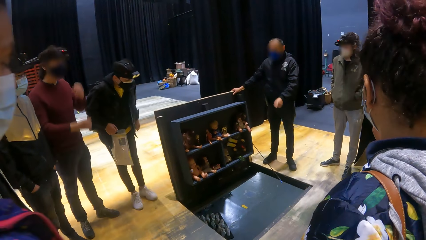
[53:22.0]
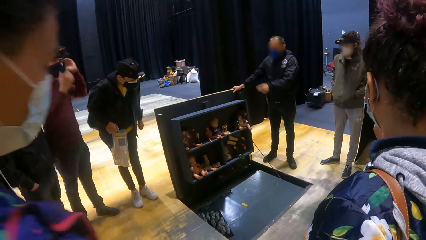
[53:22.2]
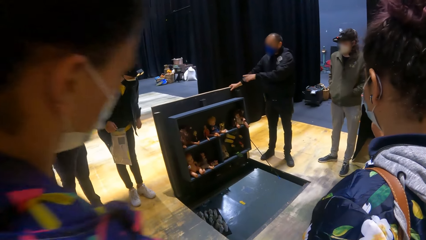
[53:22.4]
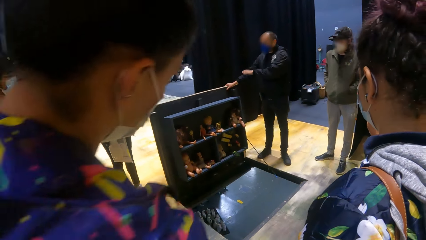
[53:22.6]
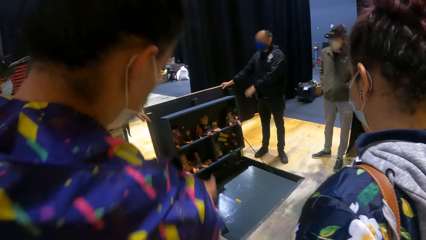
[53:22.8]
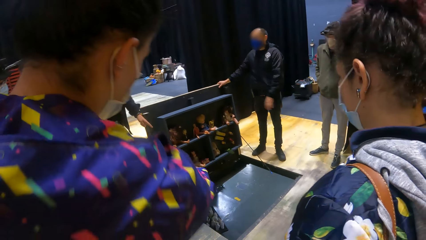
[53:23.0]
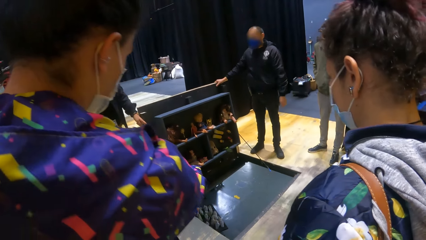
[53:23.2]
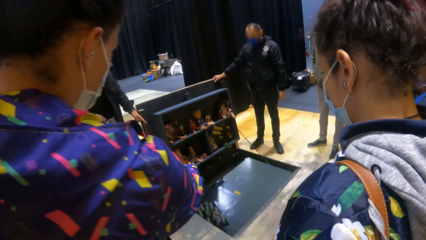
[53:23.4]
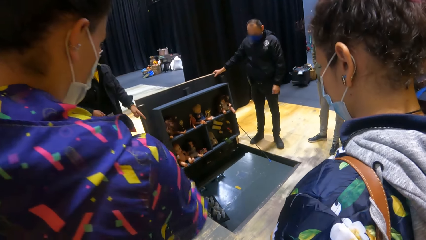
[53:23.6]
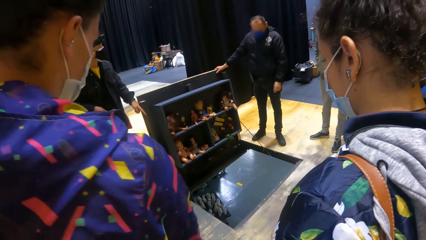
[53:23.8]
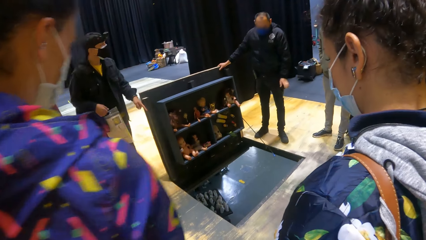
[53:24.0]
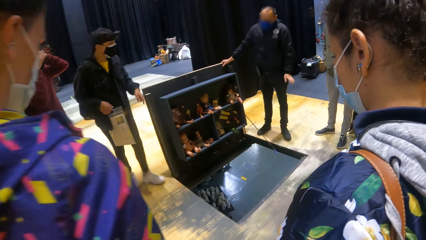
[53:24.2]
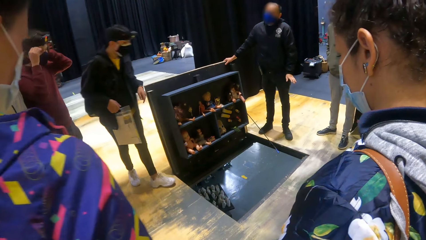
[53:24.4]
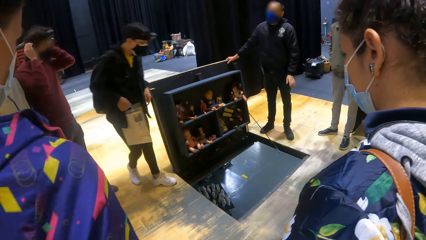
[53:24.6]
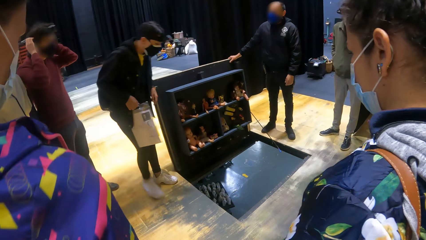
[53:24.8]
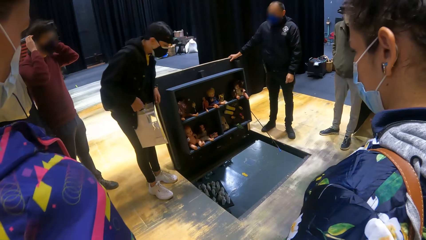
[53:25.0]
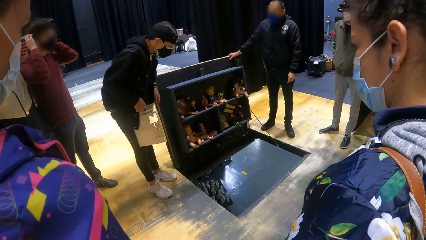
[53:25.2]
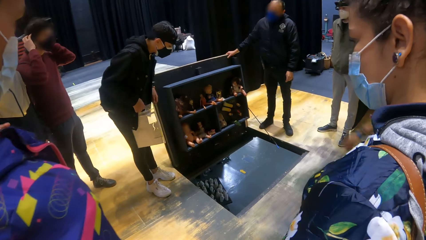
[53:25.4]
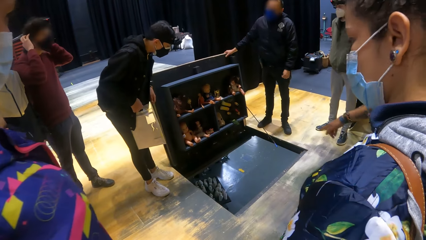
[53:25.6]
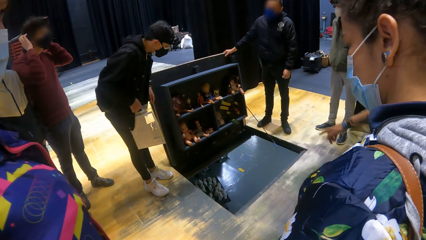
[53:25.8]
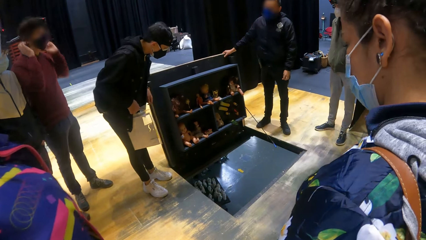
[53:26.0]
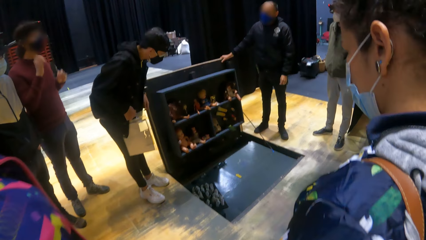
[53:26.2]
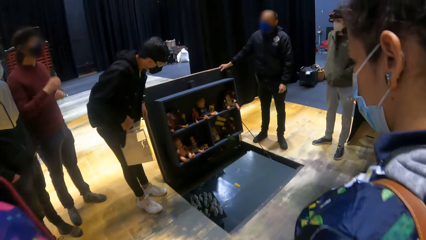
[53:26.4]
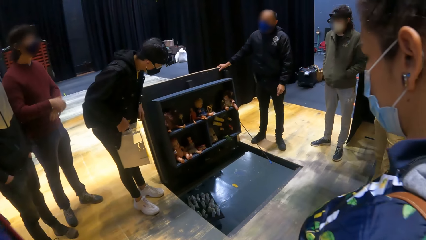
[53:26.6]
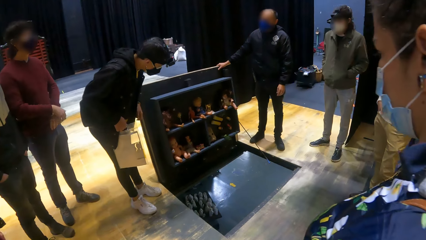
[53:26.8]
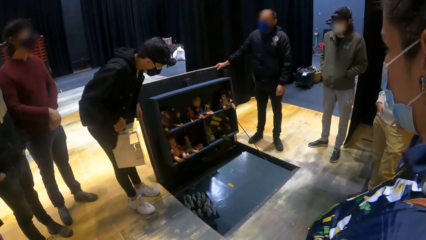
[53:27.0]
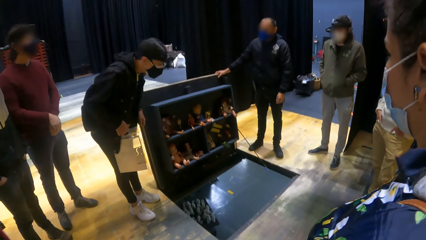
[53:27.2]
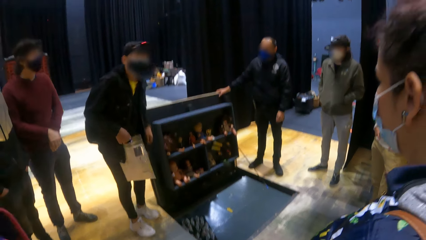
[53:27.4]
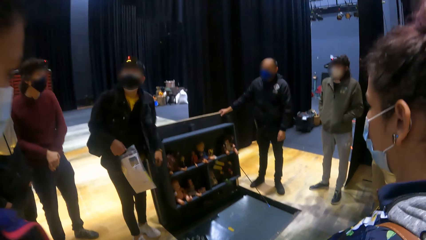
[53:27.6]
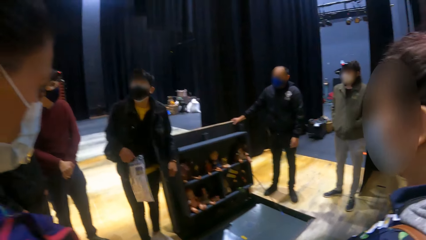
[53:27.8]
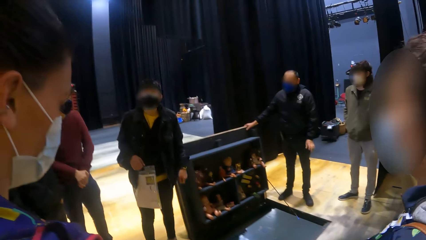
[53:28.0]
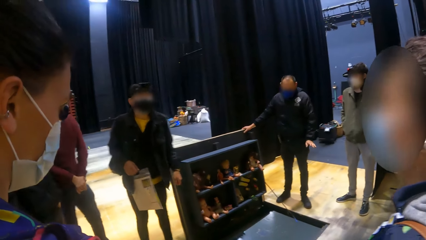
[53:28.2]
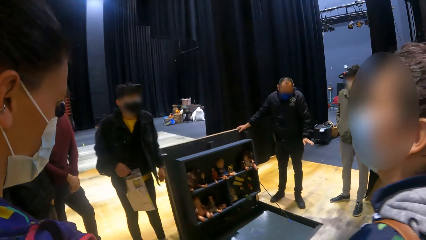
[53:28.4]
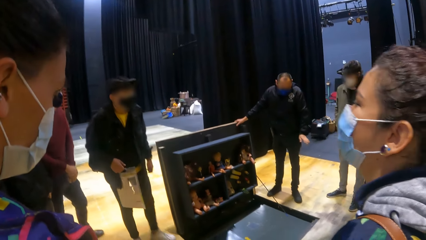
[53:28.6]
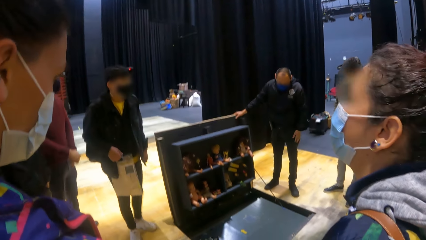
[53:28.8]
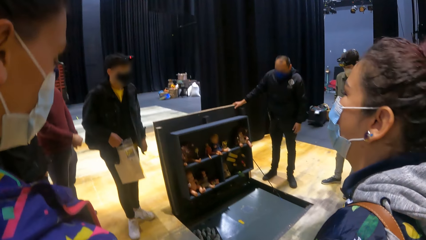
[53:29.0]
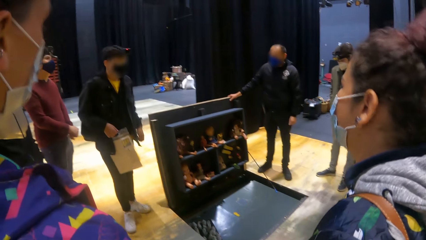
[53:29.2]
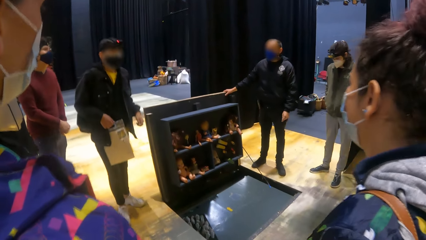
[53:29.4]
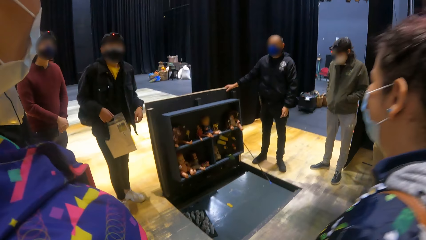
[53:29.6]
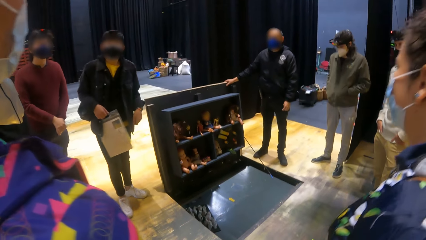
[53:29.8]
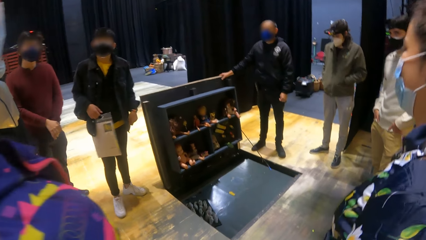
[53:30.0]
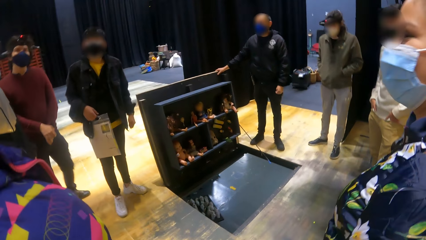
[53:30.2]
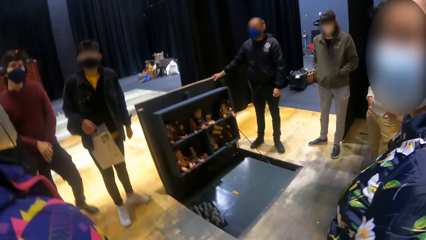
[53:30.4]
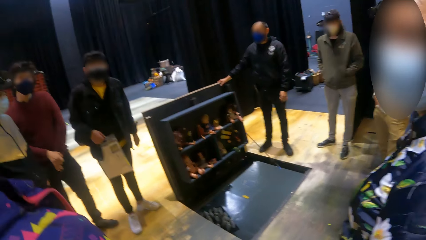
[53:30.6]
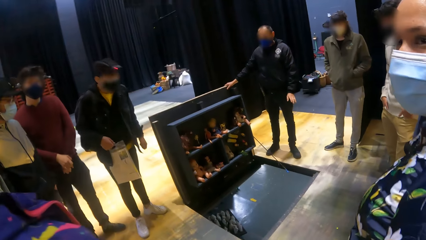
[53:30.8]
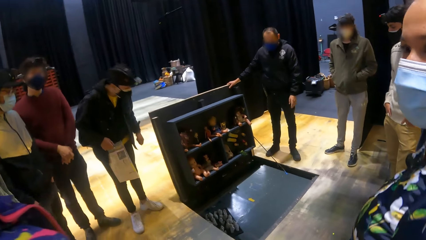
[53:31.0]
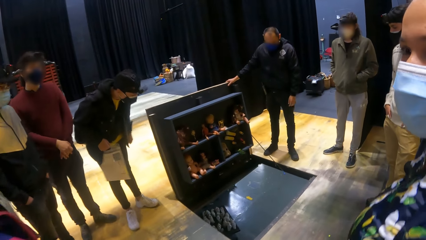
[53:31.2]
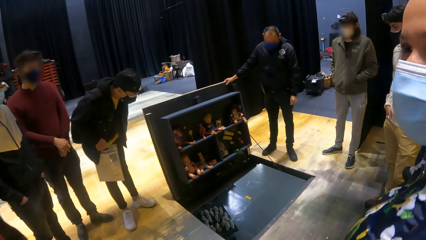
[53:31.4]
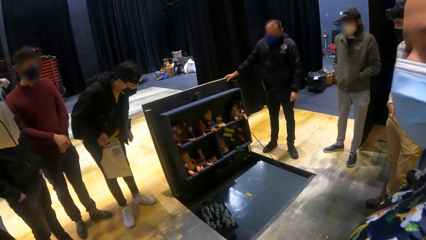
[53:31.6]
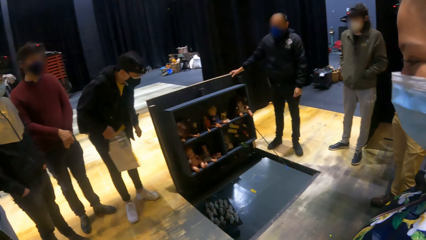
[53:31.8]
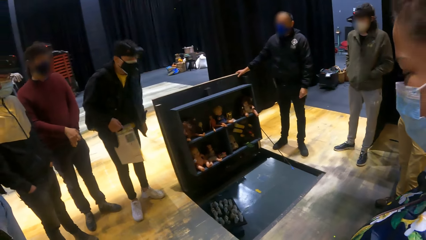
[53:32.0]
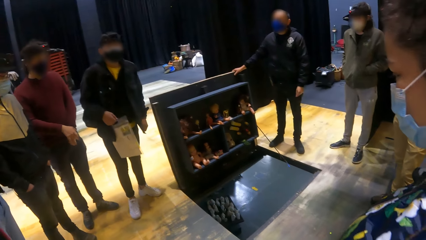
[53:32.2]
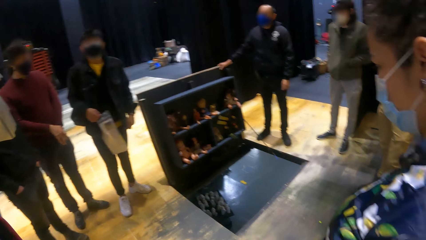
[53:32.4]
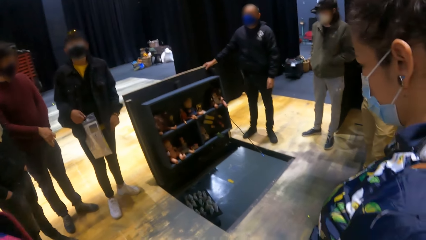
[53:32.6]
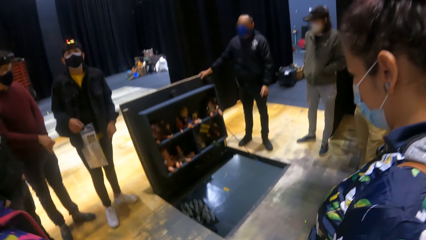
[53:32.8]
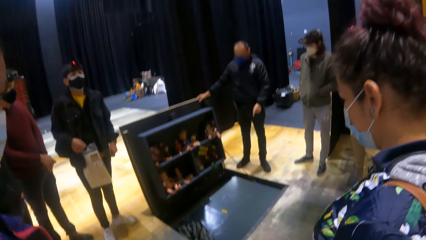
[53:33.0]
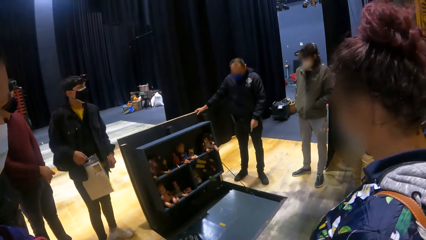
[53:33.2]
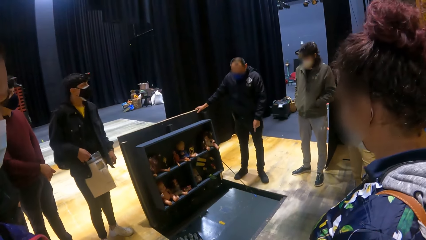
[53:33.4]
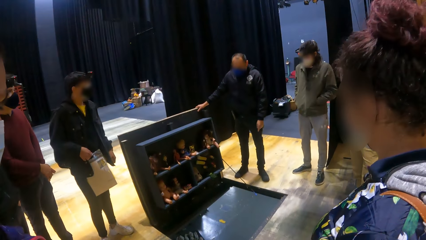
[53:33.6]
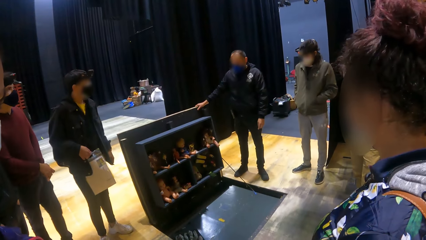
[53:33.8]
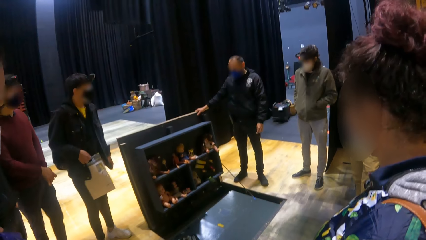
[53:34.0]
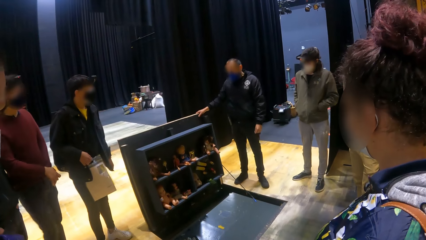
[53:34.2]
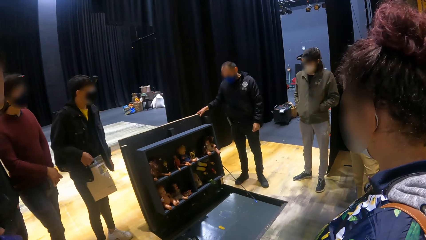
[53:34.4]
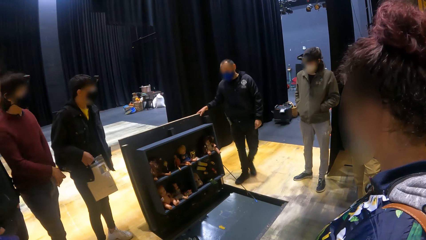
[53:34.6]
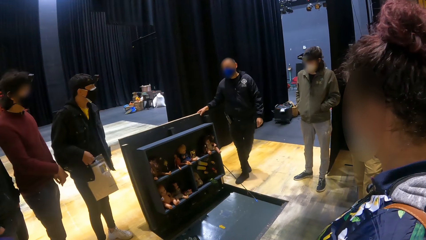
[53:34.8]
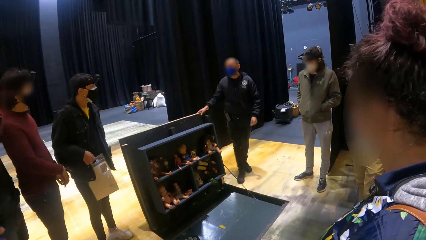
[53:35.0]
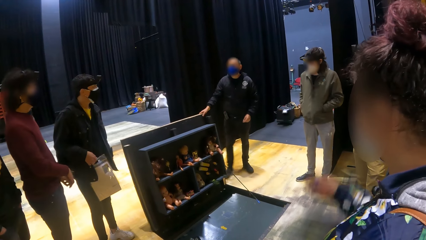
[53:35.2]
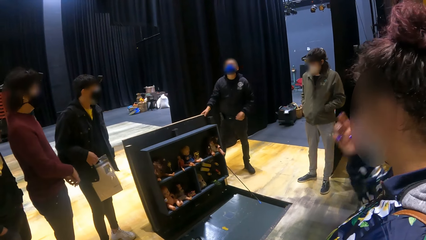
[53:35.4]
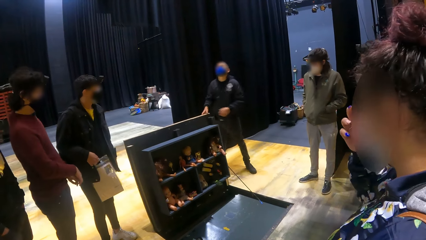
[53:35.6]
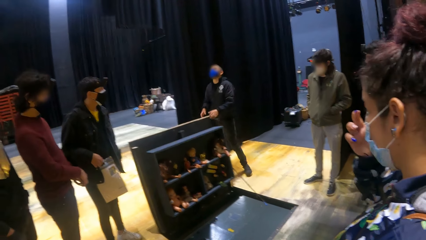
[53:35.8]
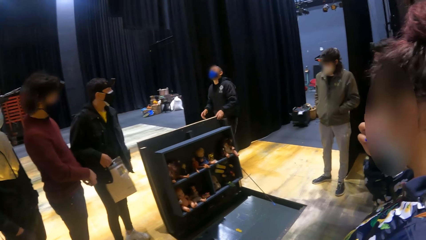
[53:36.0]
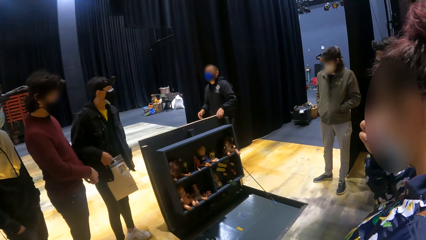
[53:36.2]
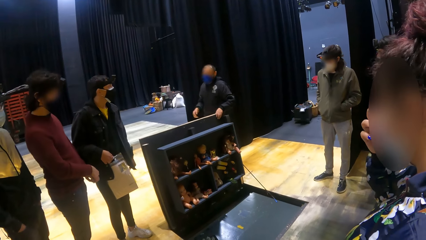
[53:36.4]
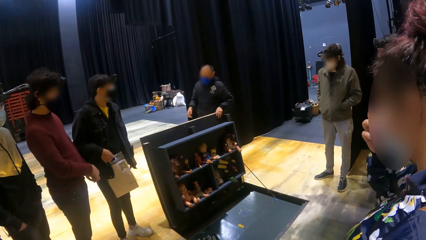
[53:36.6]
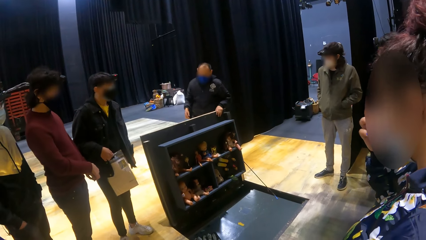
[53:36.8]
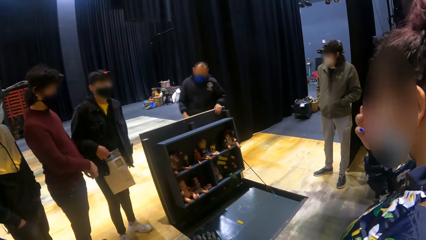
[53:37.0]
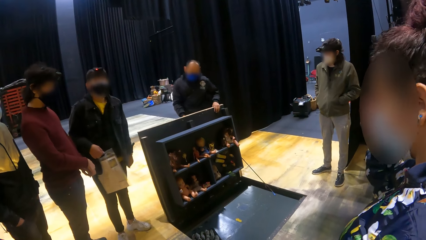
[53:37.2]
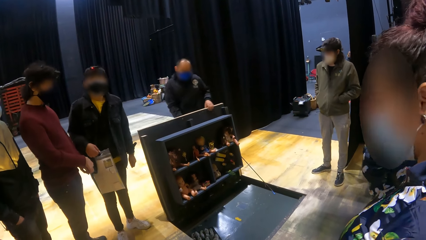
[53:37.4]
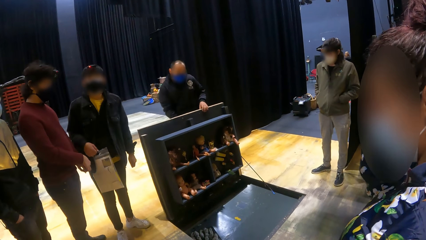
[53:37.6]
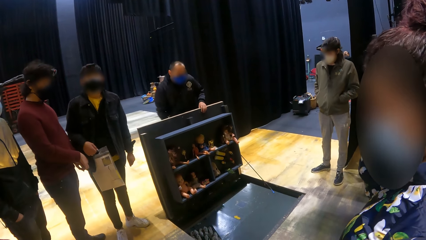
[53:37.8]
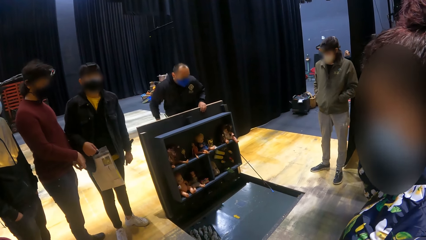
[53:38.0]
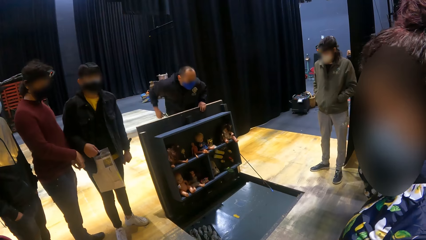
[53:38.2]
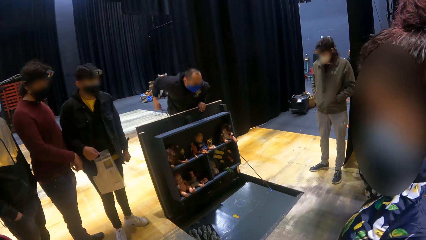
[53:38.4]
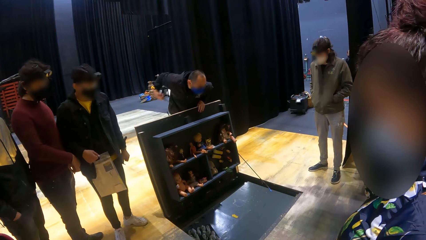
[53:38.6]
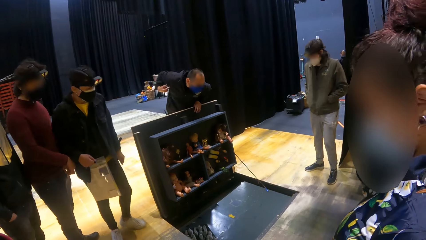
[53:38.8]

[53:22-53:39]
A man adjusts a face mask on his face with both hands. Another man interacts with a third man. The second man interacts with a group of people and the camera wearer. The third man interacts with the group of people and the camera wearer. A woman cleans her face with her right hand. The third man places his left hand on a wooden construct.
